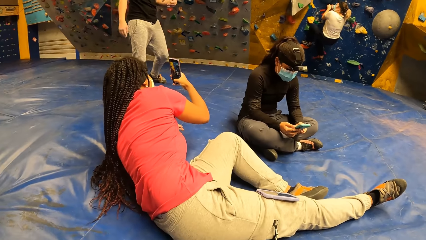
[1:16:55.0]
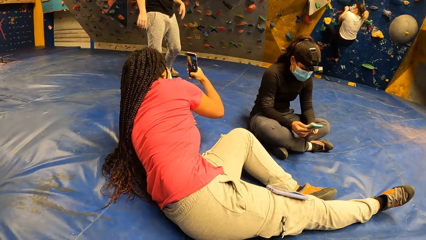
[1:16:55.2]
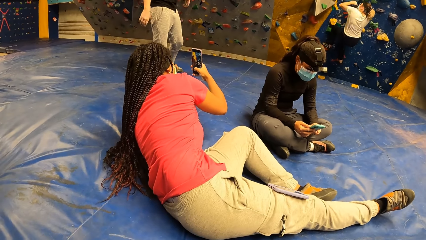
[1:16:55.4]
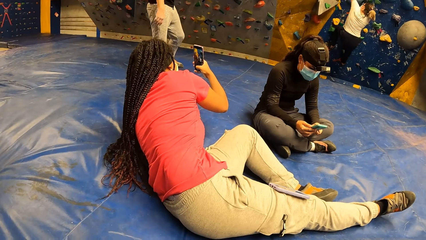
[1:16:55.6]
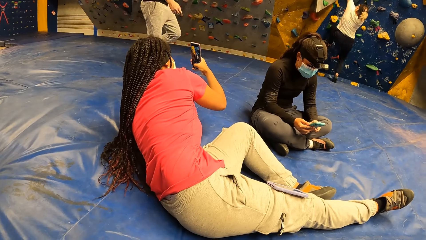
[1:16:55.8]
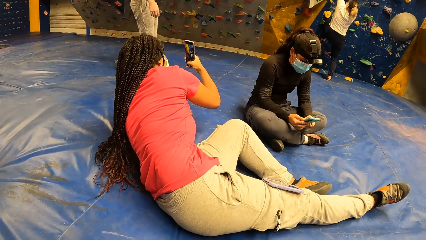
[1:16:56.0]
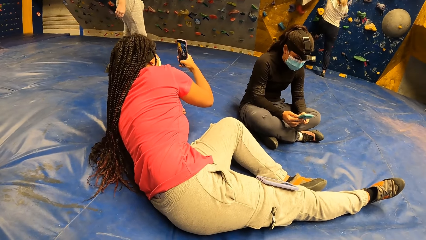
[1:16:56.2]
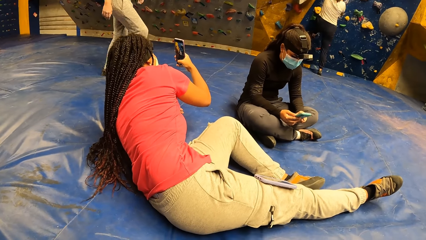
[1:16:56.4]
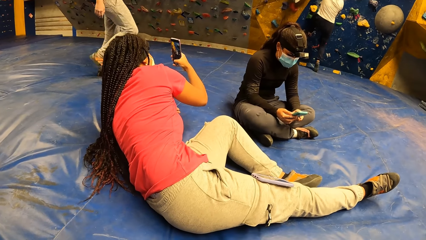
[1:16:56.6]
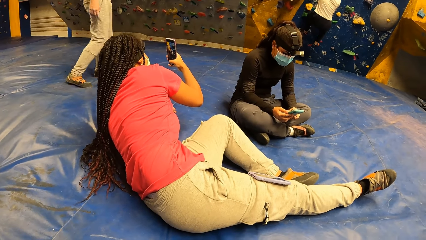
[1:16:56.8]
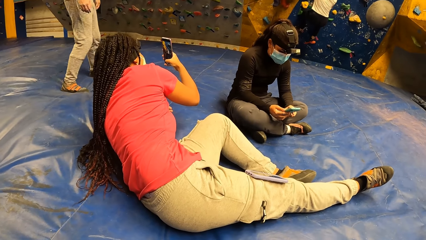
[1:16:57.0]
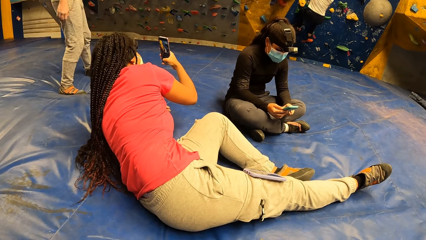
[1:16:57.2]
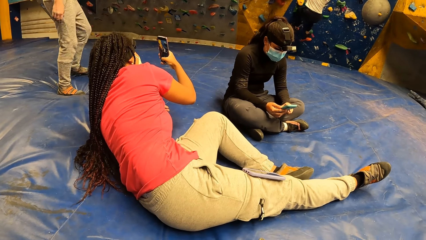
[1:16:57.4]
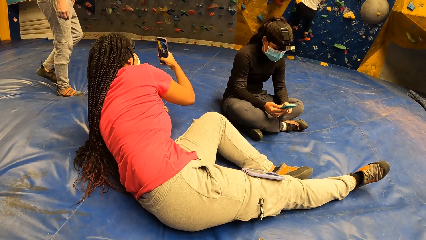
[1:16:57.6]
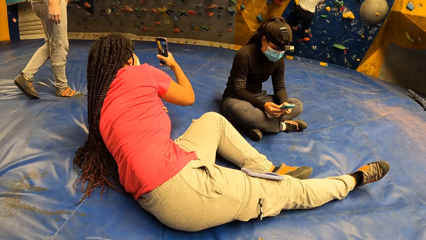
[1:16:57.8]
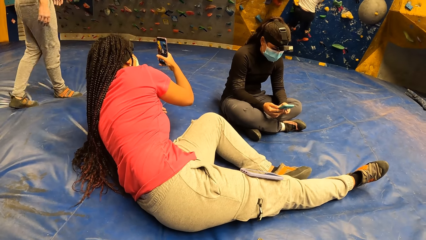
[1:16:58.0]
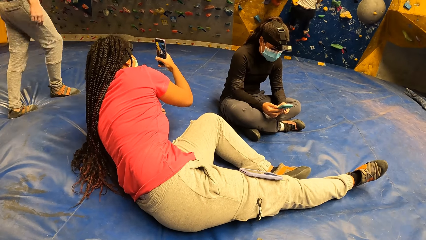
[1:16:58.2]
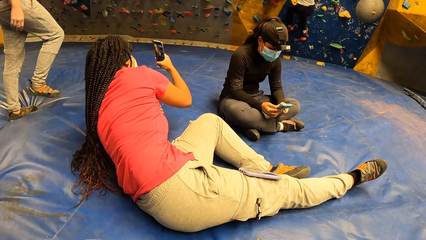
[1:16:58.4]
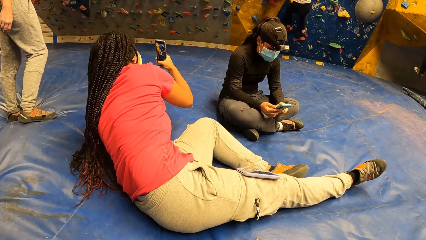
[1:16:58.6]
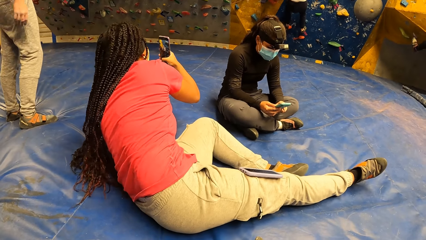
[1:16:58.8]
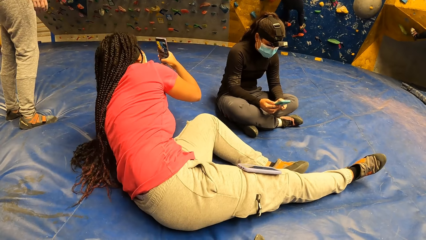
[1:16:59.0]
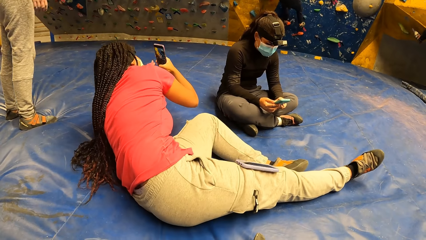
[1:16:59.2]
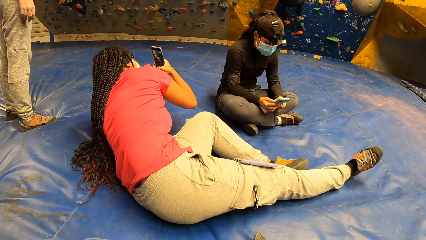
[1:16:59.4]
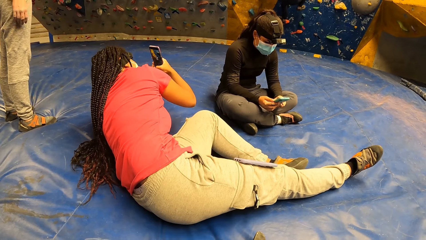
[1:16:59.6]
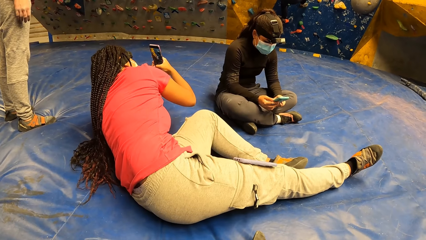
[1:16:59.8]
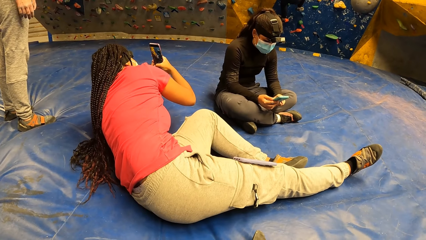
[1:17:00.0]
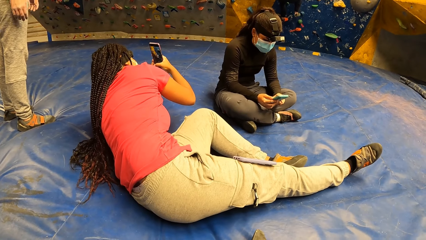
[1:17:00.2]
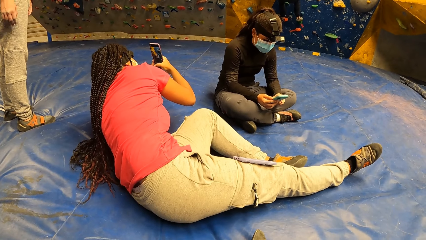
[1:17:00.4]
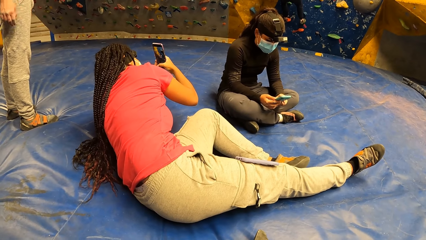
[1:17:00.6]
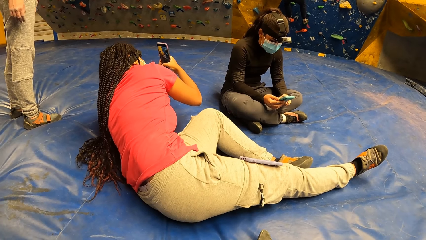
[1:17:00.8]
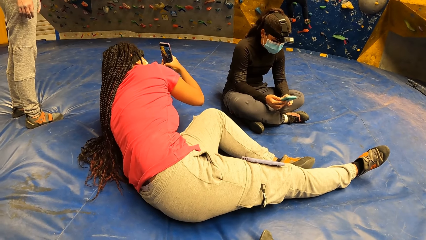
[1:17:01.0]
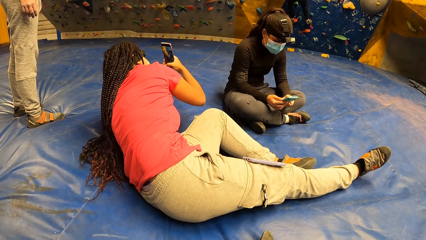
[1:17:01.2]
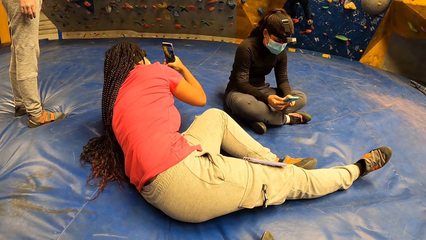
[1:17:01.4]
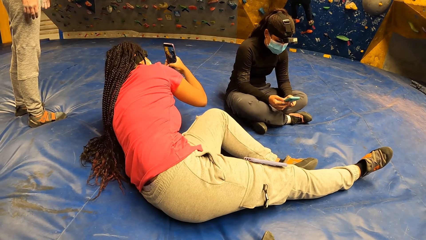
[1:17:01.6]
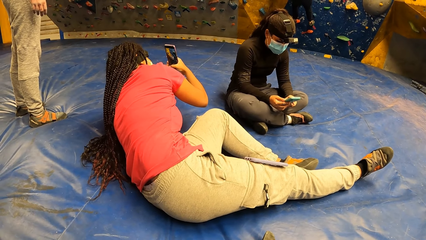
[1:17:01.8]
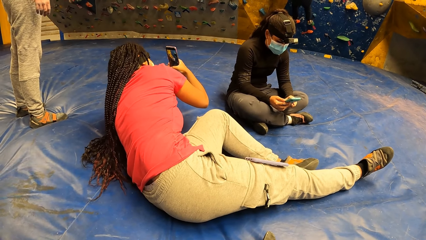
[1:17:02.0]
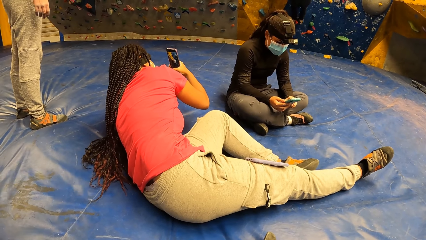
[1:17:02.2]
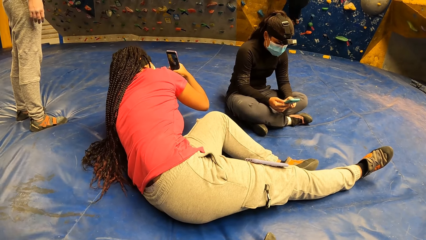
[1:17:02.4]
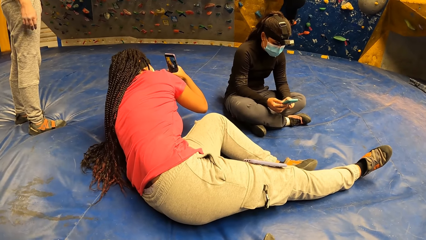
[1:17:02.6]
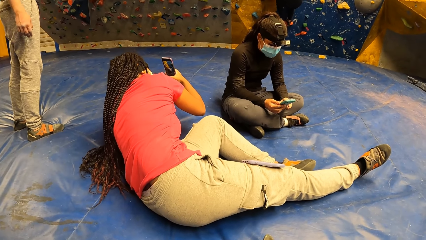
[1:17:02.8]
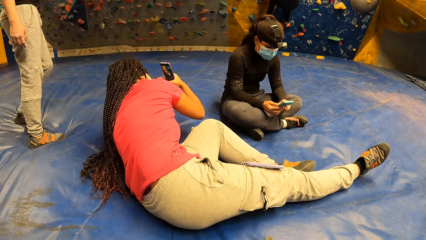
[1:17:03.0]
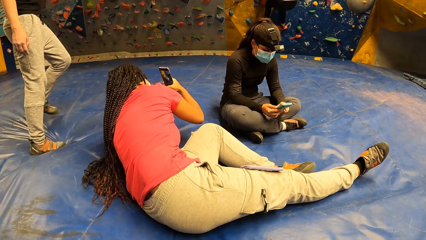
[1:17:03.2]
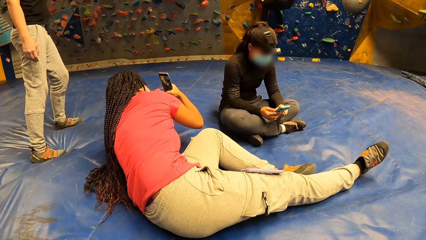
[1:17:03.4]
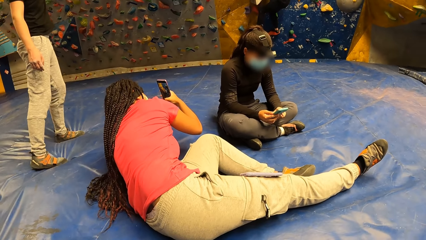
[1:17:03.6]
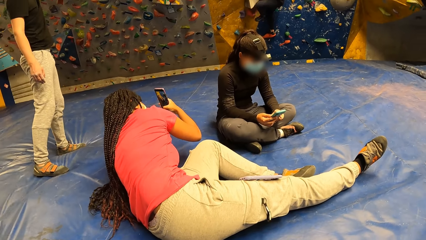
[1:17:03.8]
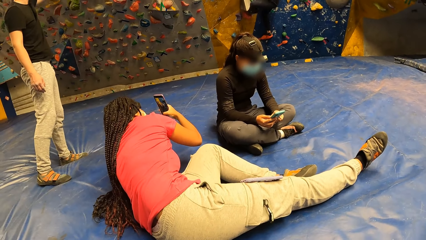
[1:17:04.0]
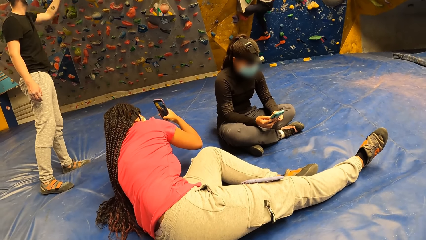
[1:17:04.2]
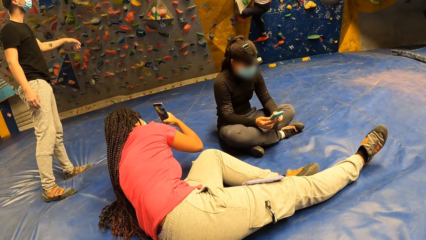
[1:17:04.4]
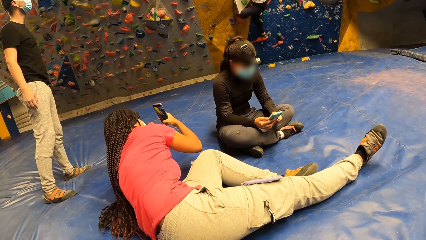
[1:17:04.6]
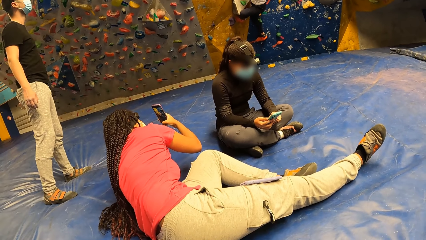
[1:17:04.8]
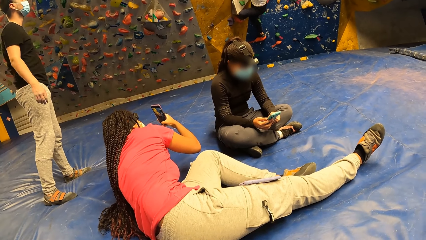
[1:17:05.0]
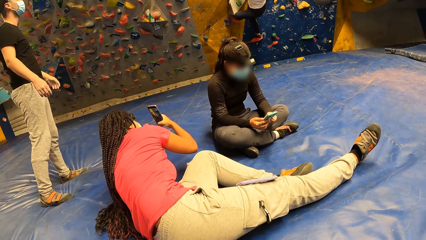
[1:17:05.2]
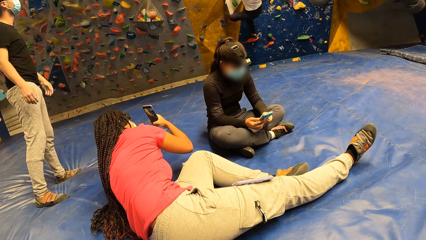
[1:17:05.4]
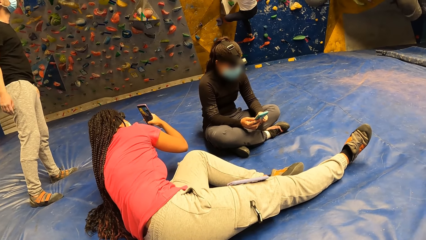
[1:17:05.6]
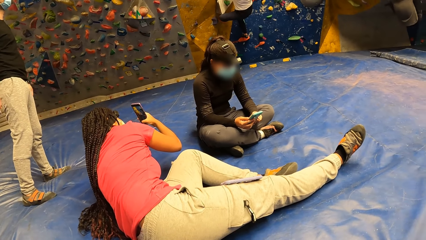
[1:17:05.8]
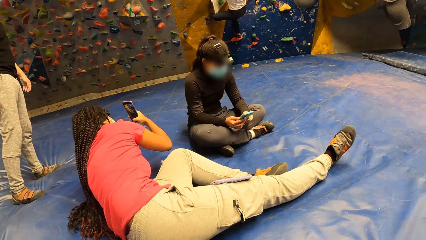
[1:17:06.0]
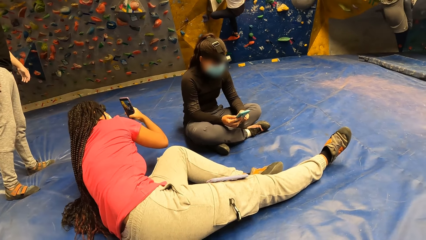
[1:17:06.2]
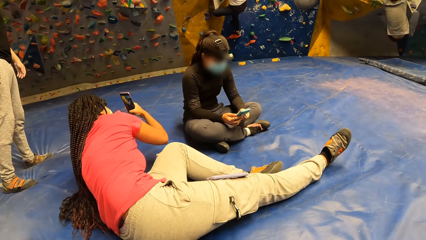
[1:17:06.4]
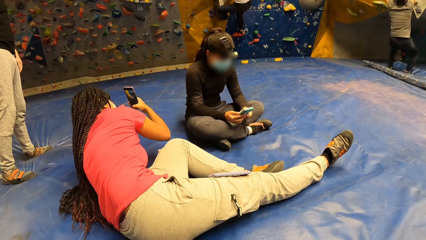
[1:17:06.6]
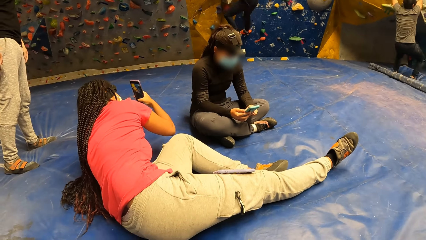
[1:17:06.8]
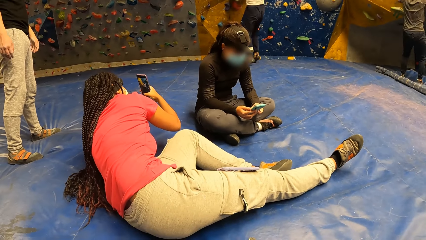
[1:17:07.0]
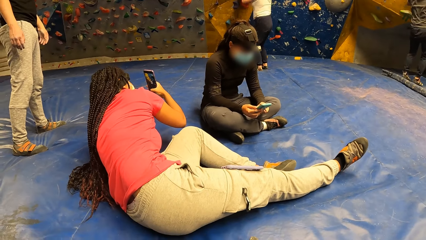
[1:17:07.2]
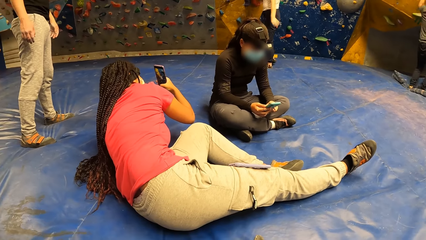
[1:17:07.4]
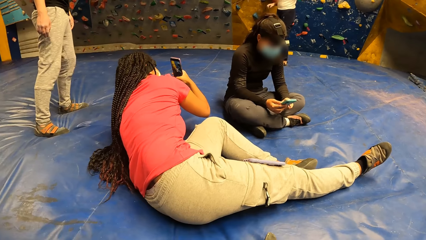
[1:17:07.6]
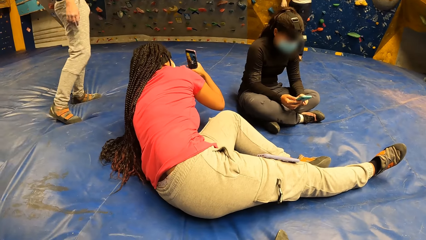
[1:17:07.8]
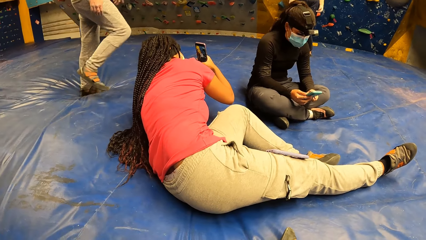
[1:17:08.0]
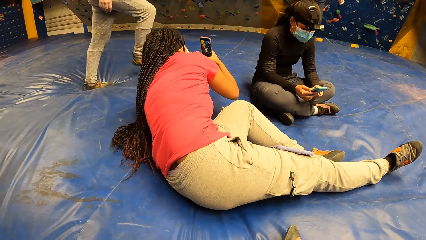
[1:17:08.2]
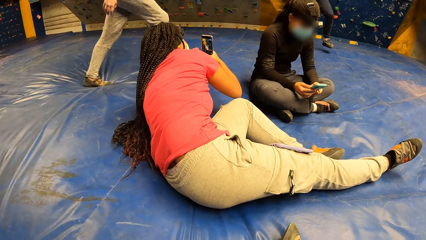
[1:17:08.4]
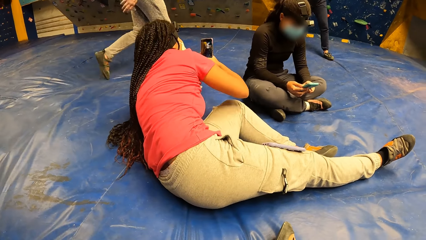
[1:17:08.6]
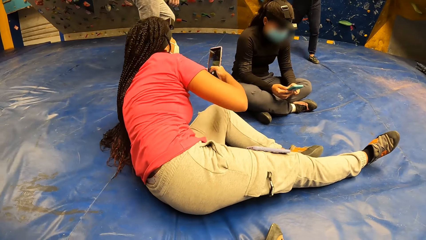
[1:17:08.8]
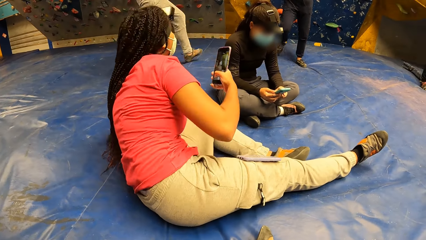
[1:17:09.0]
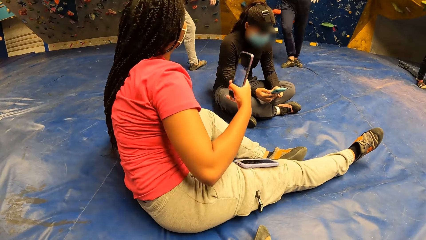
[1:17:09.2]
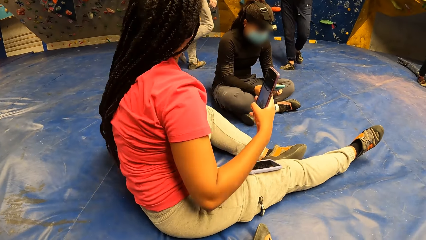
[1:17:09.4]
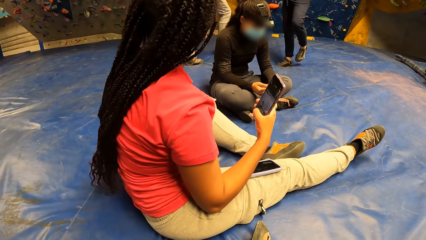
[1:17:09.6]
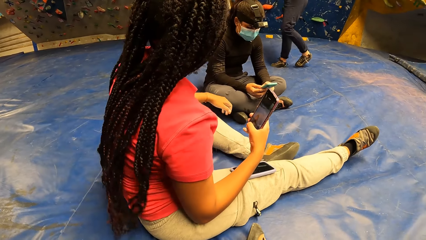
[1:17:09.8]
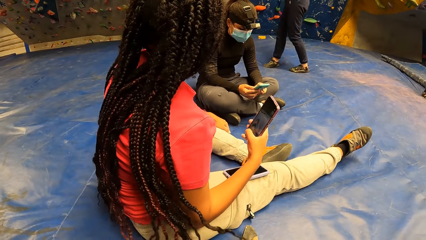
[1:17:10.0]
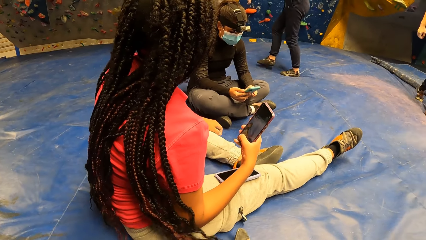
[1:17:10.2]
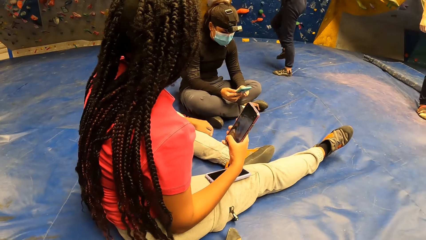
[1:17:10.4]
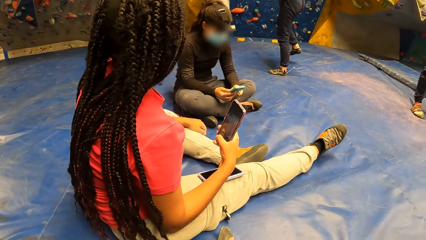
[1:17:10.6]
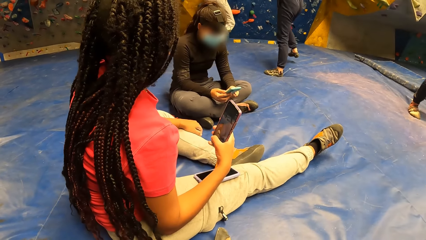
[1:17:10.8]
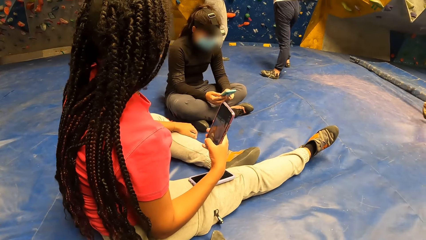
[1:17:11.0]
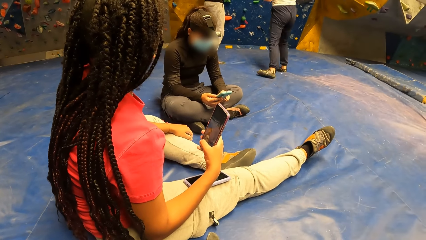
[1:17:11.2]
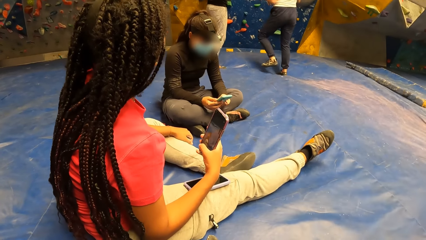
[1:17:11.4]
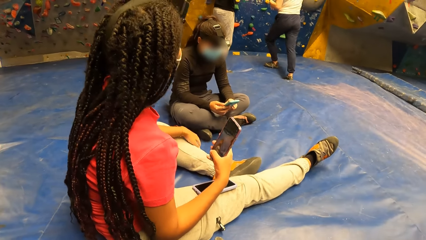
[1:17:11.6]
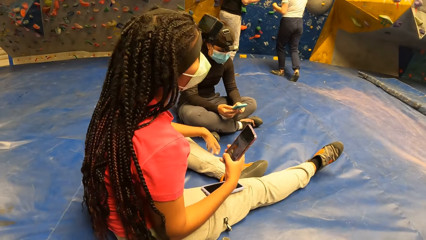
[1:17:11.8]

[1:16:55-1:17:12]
A man drops from the bouldering wall with both hands.
